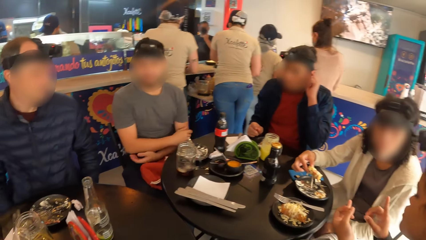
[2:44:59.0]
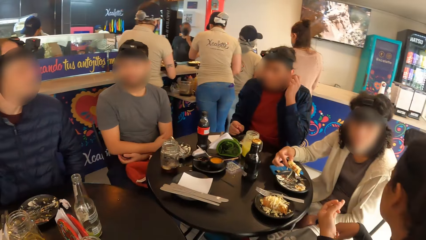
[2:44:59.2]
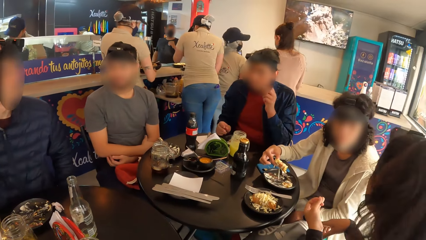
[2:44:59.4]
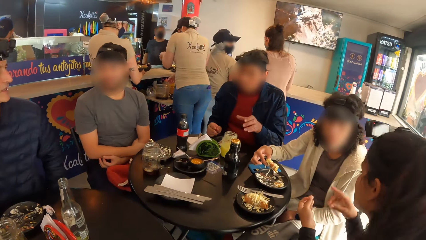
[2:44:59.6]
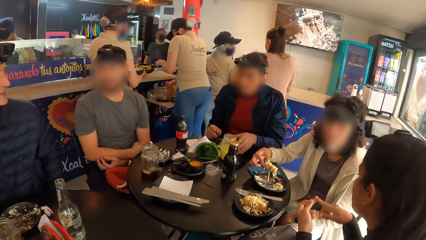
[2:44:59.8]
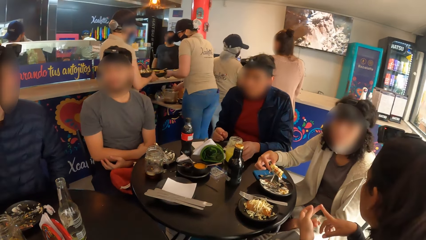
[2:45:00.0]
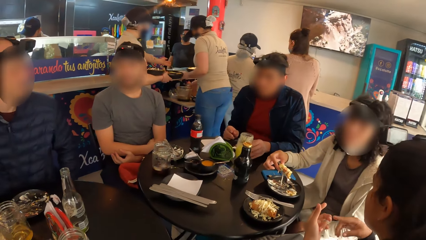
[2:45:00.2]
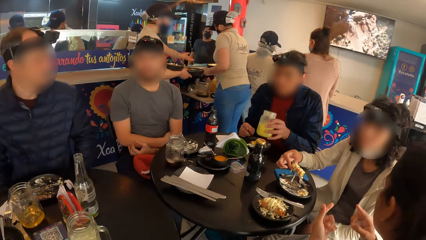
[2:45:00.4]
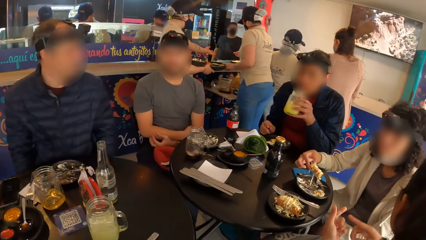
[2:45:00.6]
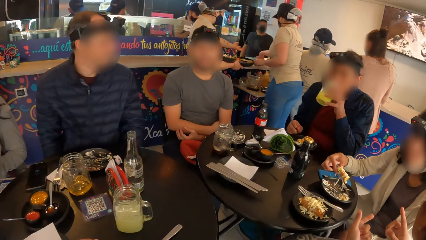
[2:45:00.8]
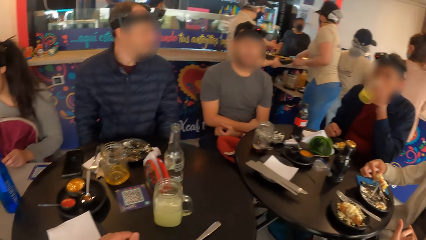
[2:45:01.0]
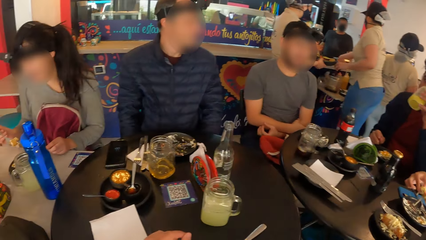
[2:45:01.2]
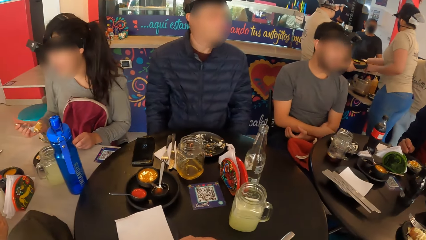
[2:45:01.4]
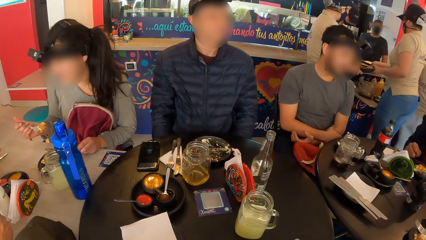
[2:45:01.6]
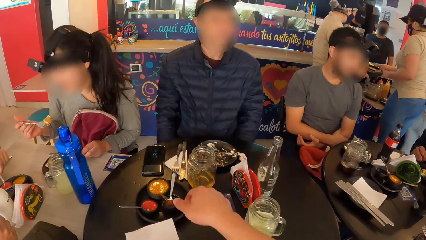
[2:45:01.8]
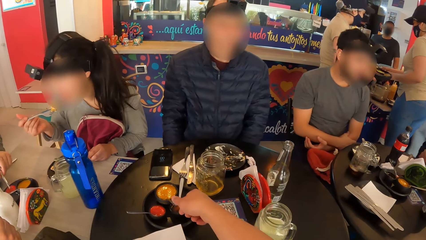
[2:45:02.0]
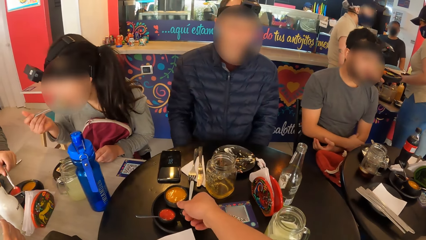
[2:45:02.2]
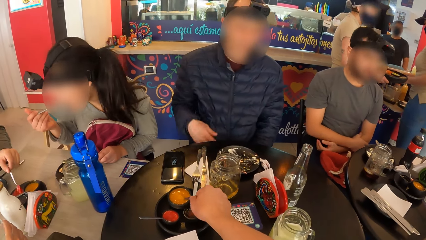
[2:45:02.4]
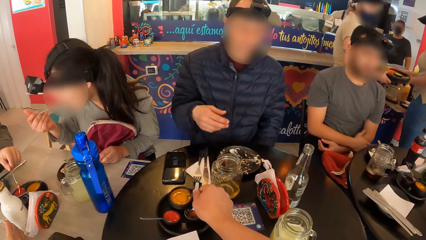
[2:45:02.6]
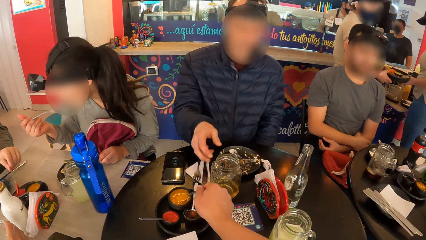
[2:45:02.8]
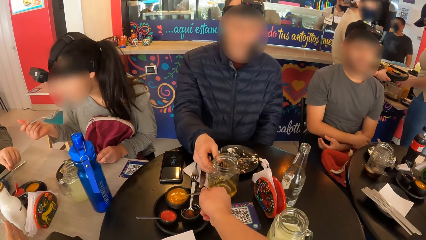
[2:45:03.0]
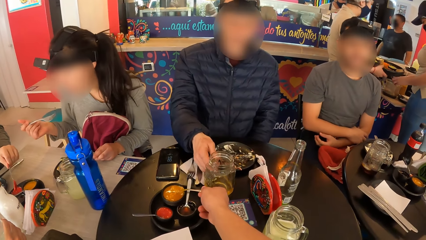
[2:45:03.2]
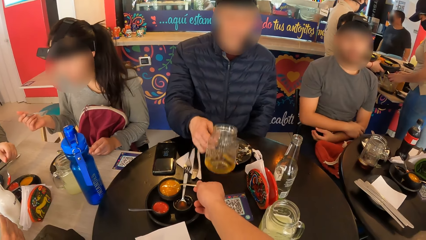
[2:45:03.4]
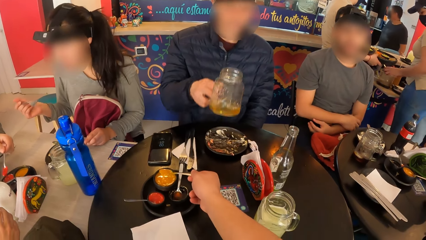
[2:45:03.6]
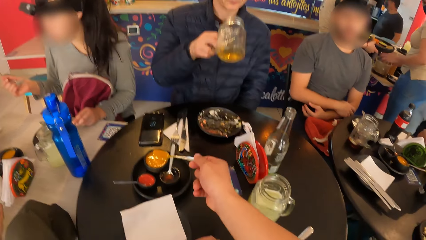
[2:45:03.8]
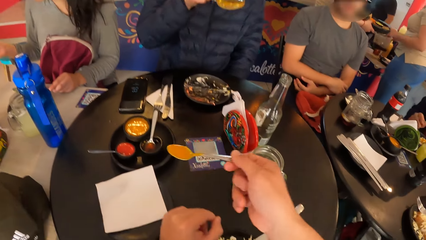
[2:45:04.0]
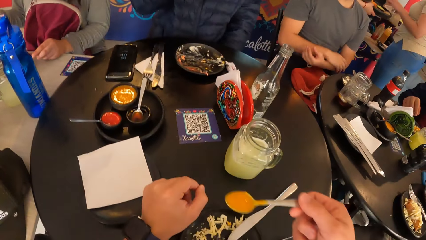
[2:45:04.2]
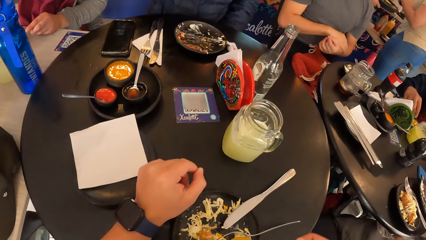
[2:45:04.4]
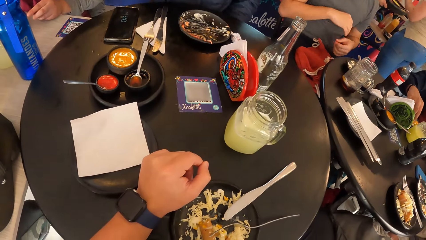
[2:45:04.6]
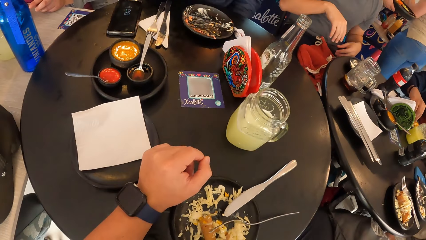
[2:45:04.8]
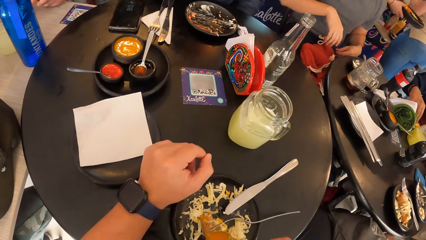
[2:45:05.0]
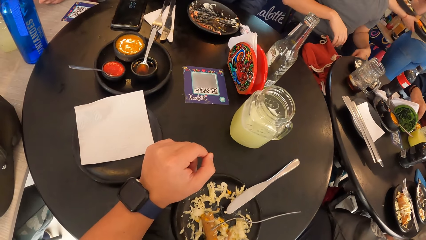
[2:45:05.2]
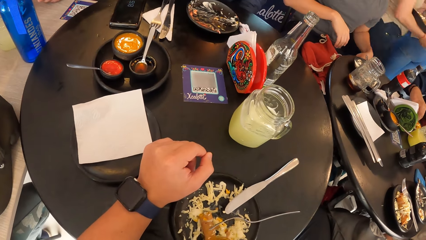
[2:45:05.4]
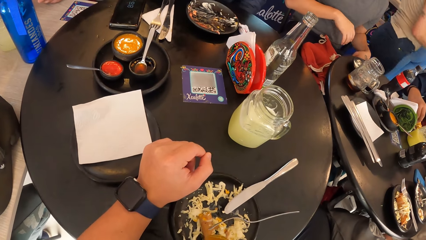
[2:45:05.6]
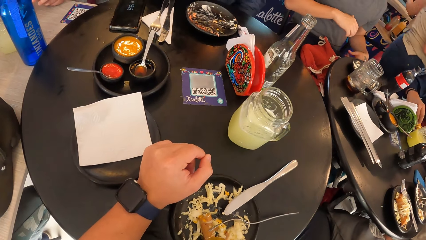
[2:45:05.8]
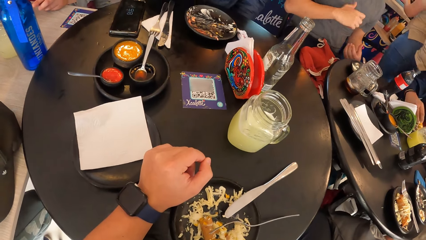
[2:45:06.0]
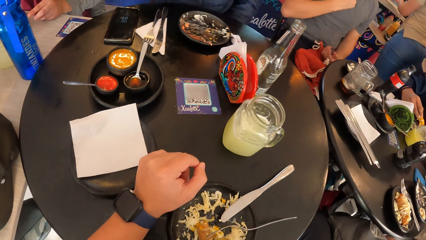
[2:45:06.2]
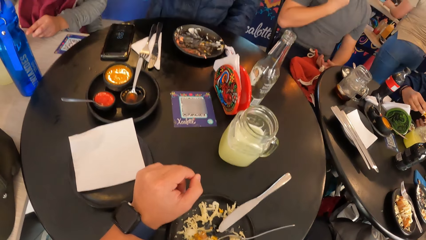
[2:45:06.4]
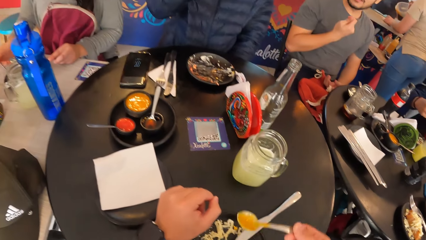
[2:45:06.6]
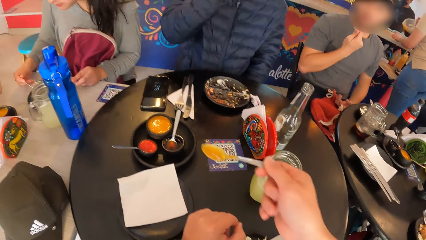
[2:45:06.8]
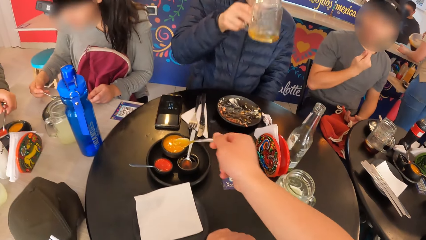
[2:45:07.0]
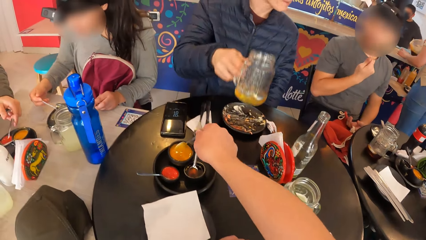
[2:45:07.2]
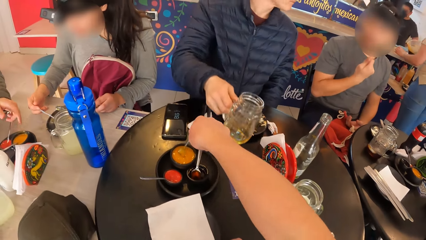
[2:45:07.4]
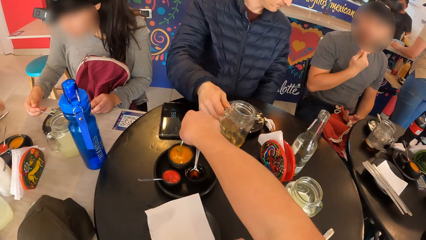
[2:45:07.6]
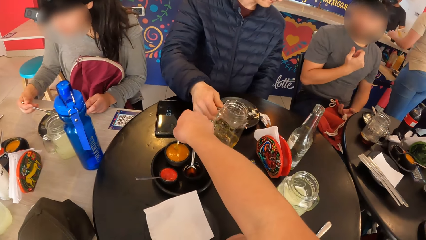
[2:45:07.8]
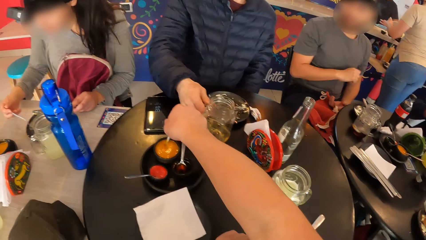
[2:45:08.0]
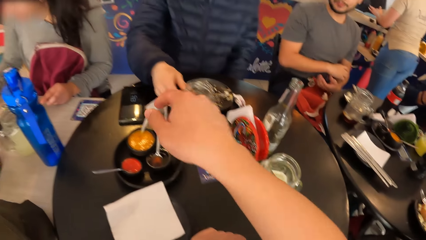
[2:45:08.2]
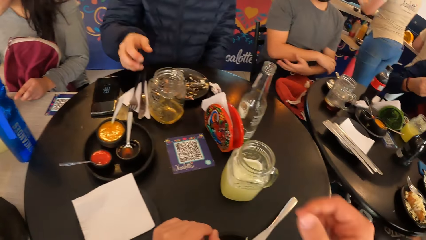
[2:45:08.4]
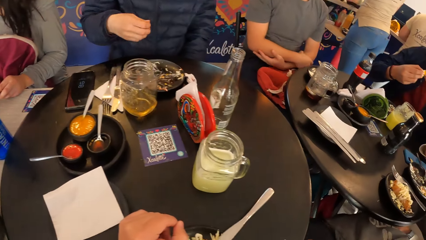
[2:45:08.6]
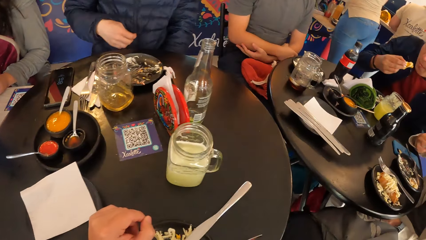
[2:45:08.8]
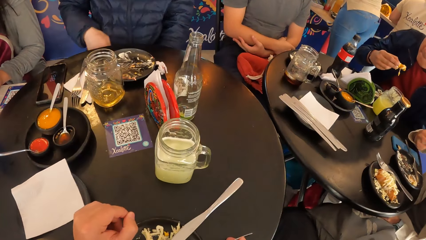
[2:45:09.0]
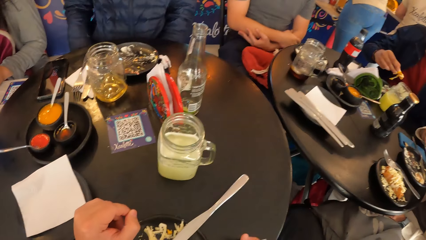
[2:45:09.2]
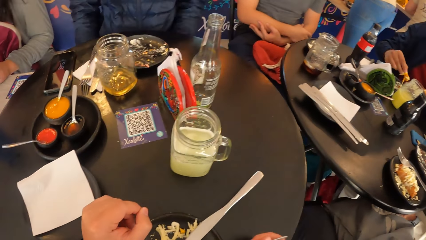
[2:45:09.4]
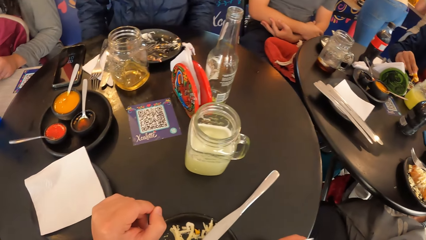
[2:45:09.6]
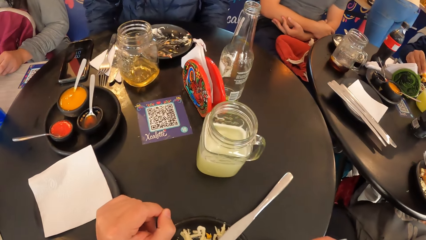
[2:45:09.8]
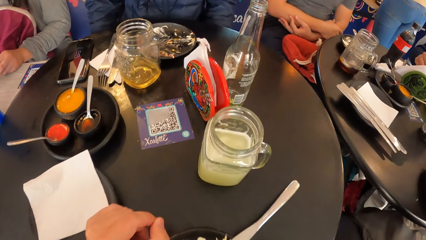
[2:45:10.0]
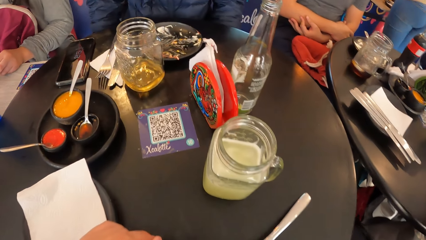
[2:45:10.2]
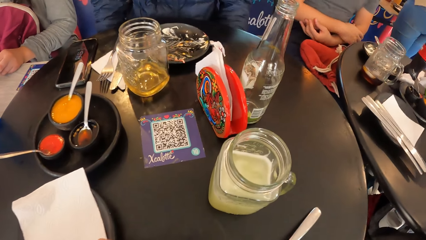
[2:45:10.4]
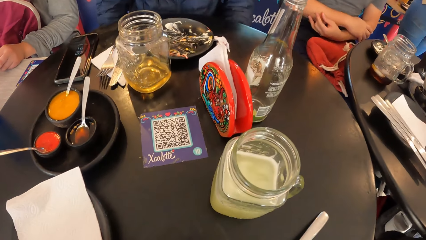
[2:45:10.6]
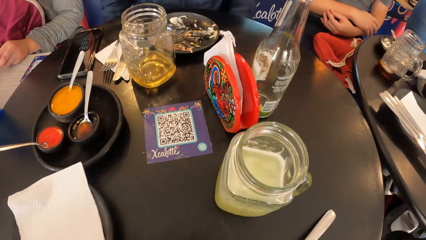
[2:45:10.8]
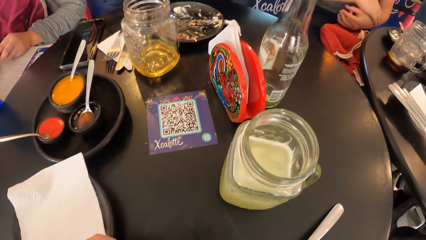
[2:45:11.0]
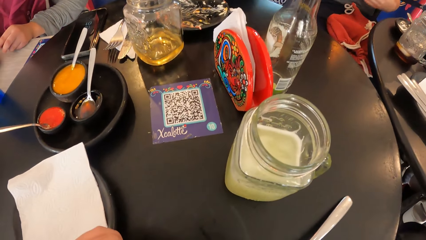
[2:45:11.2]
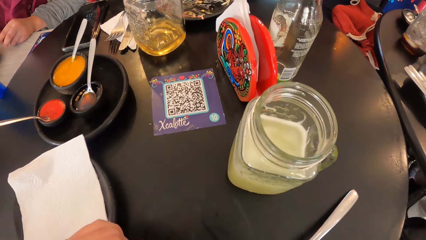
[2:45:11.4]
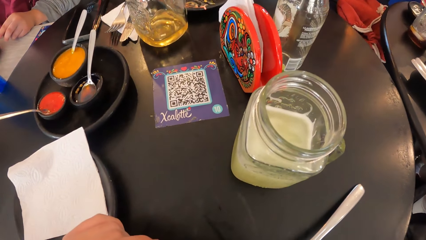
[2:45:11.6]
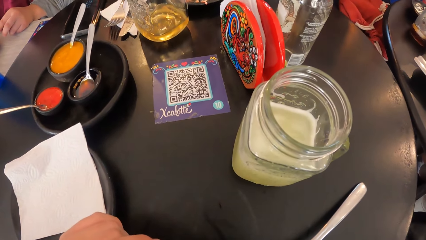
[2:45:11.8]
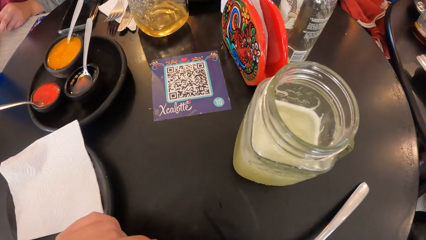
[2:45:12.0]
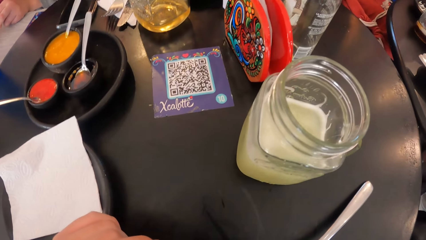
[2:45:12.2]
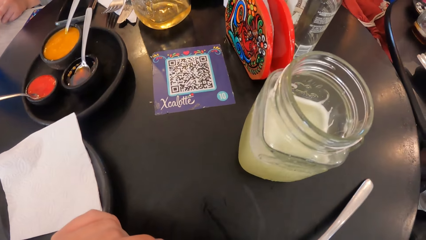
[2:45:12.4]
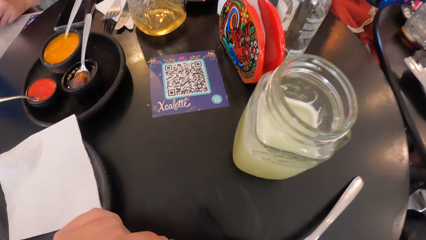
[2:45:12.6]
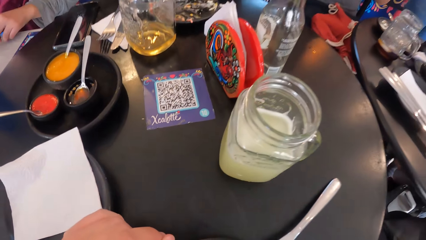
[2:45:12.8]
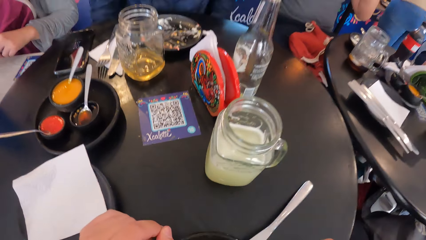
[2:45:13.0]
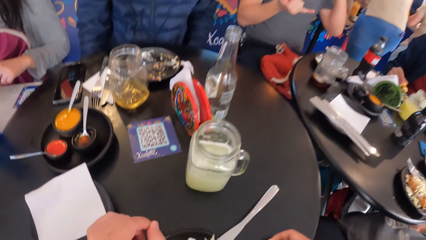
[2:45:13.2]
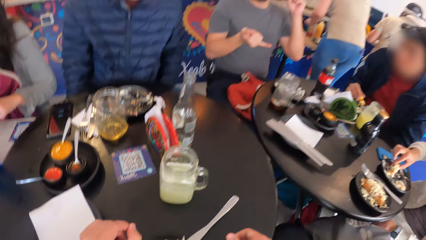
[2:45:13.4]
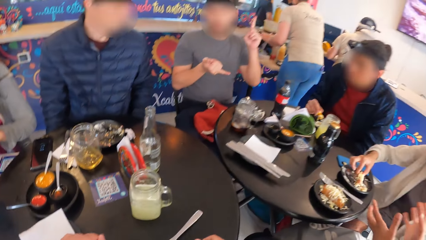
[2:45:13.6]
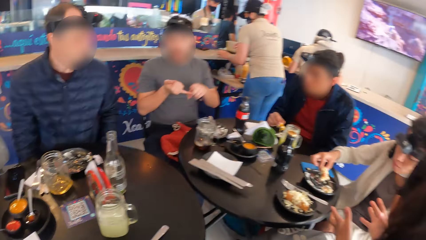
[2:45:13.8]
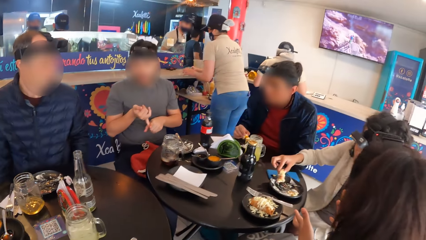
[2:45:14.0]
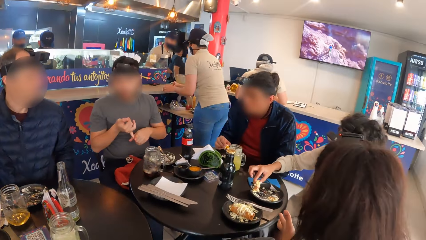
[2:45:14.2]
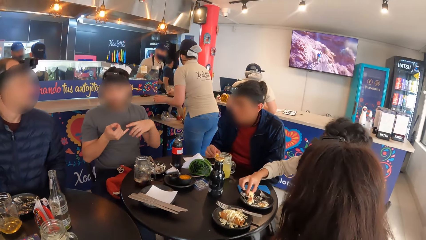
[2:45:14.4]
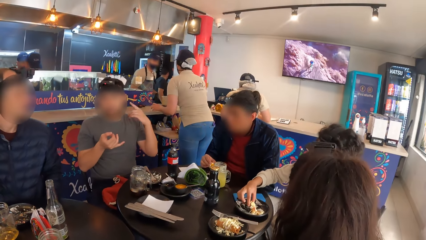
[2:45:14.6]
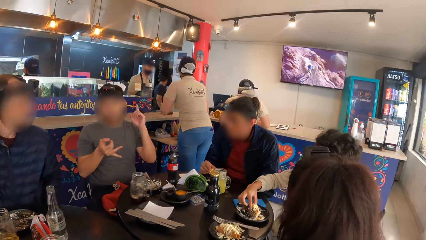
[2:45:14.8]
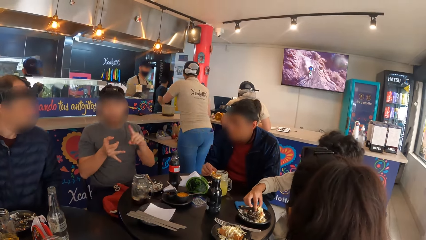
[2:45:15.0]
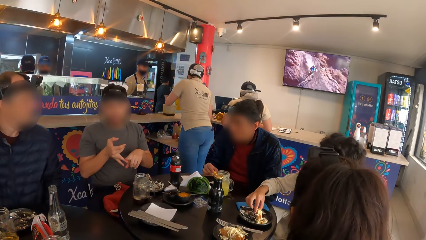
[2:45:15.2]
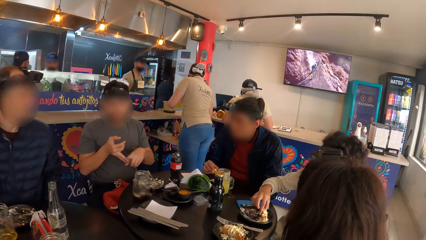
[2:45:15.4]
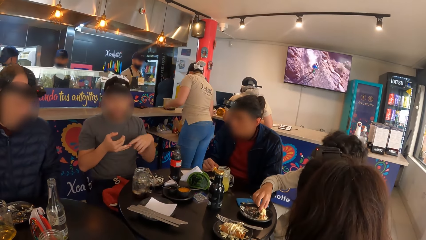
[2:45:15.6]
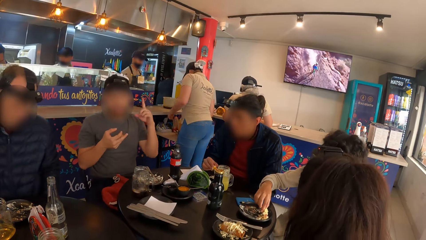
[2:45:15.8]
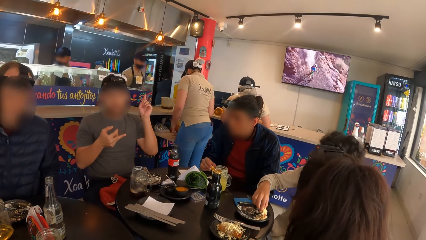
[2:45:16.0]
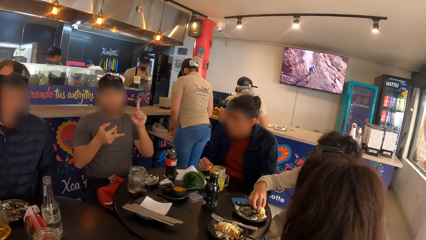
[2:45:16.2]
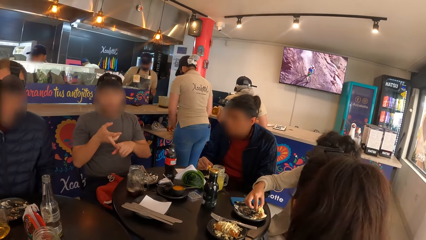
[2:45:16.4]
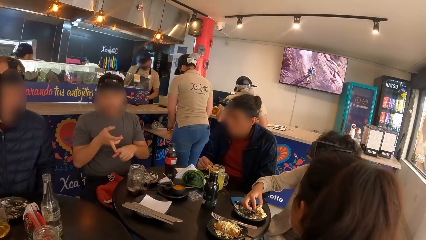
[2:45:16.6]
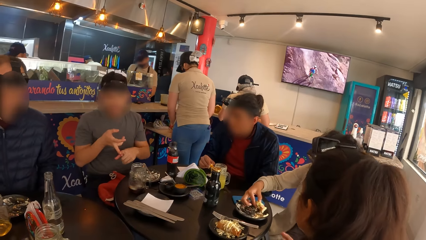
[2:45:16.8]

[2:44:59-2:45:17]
A man picks up the cup on the table with his left hand. The man drinks juice from the cup with his left hand. The camera wearer looks around. She serves sauce from the bowl on the table with her right hand. Another man picks up the cup from the table with his right hand. The other man drinks juice from the cup with his right hand. The camera wearer pours sauce on the plate on the table with the spoon in her right hand. The other man drops the cup on the table with his right hand. The camera wearer drops the spoon in the bowl on the table with her right hand. She pours sauce onto the food using the spoon. She eats salad from the plate on the table with the fork in her right hand. A woman rubs meat on the plate on the table with her right hand.
